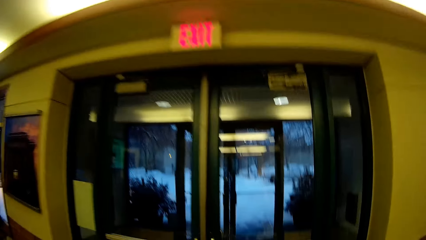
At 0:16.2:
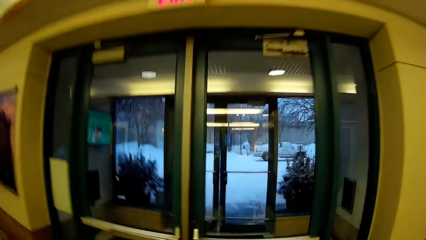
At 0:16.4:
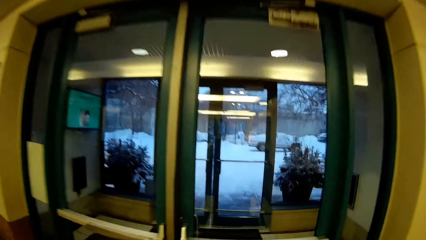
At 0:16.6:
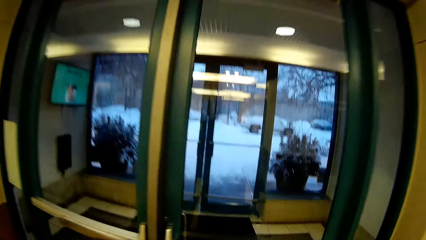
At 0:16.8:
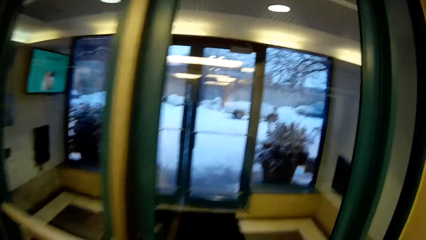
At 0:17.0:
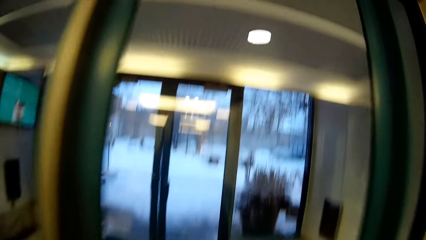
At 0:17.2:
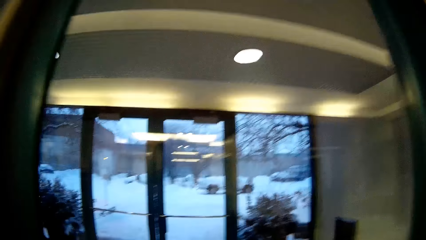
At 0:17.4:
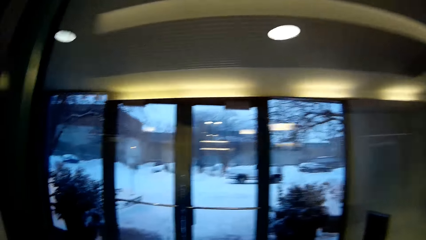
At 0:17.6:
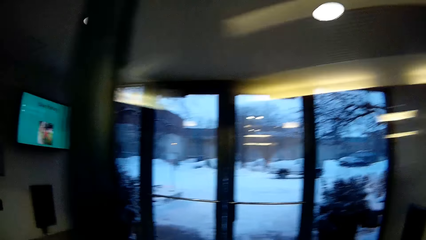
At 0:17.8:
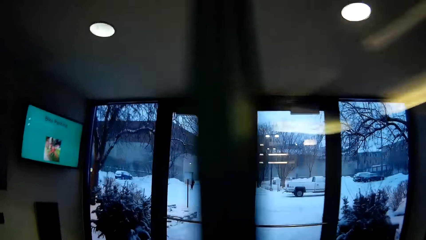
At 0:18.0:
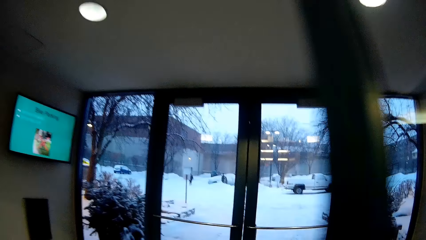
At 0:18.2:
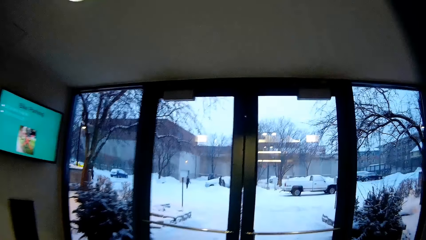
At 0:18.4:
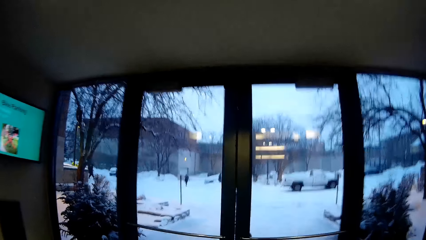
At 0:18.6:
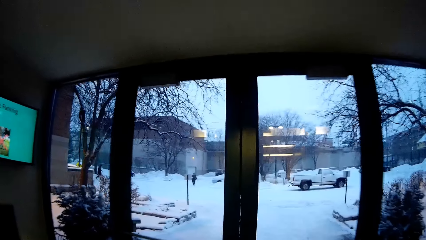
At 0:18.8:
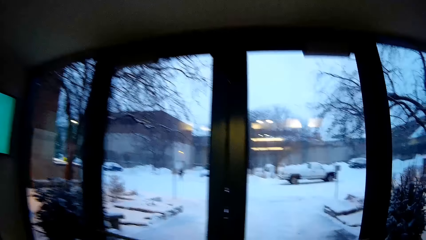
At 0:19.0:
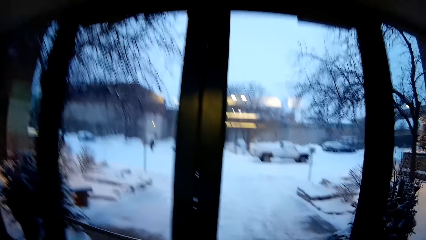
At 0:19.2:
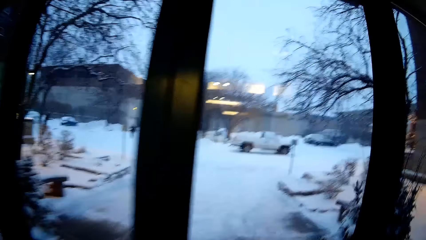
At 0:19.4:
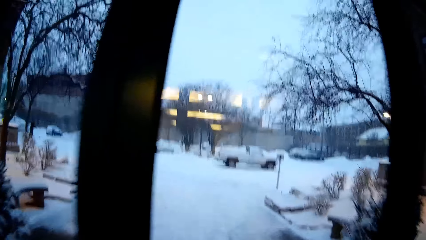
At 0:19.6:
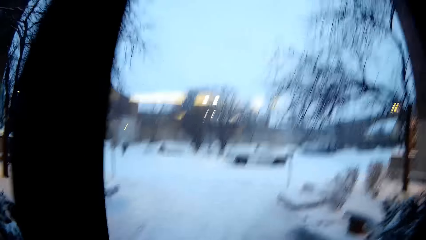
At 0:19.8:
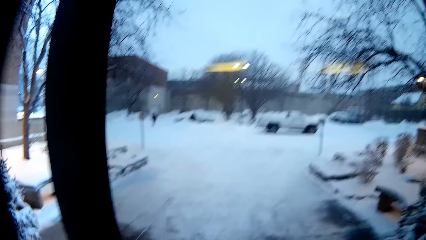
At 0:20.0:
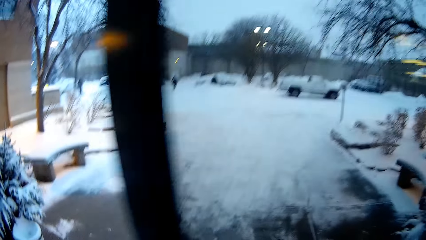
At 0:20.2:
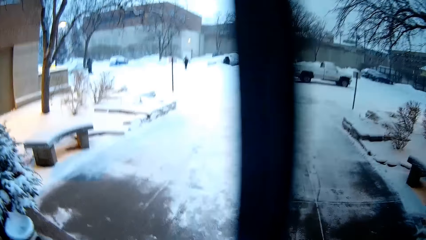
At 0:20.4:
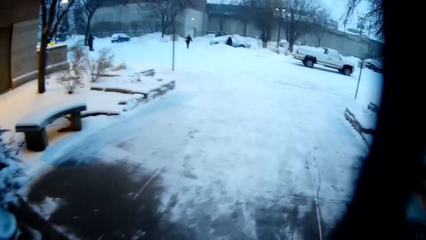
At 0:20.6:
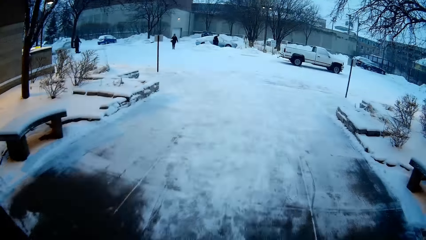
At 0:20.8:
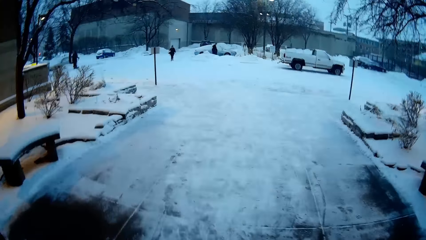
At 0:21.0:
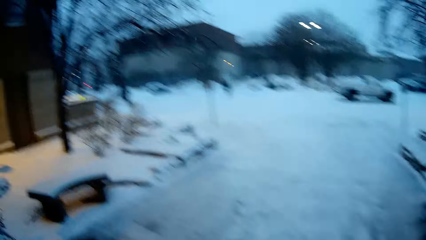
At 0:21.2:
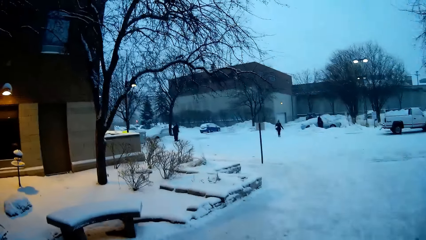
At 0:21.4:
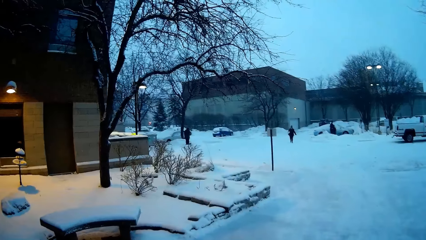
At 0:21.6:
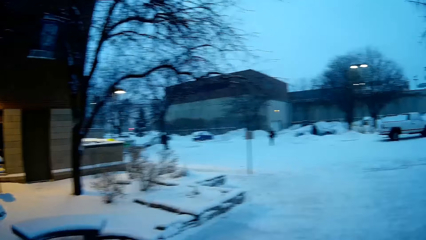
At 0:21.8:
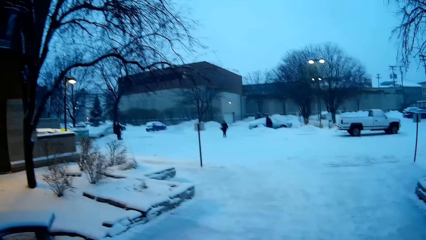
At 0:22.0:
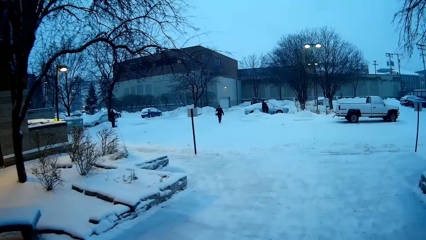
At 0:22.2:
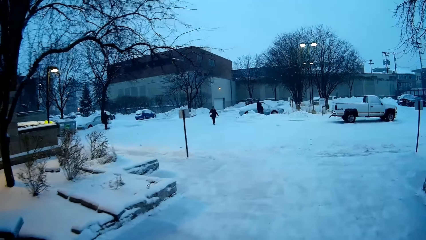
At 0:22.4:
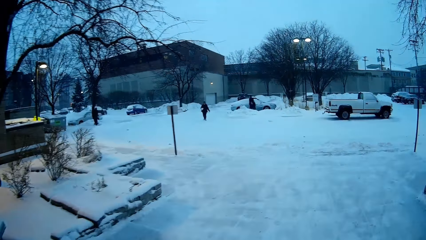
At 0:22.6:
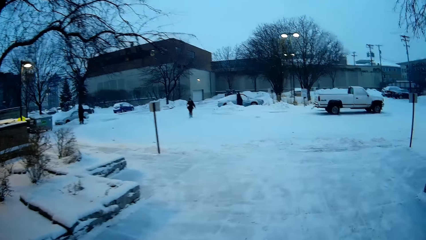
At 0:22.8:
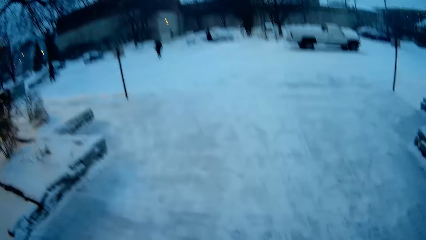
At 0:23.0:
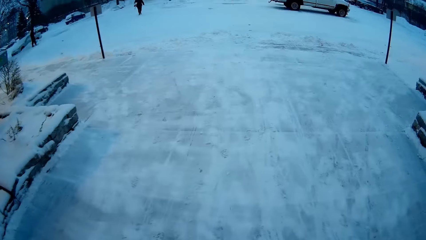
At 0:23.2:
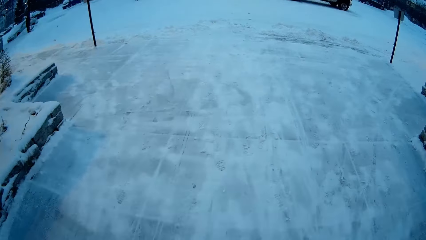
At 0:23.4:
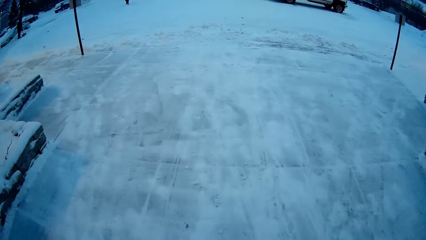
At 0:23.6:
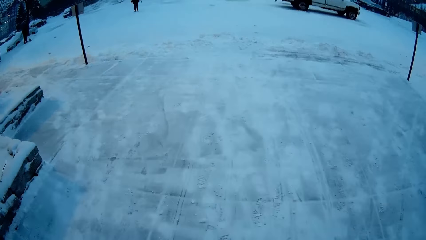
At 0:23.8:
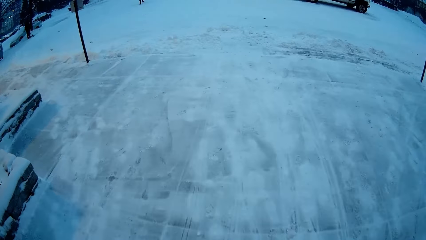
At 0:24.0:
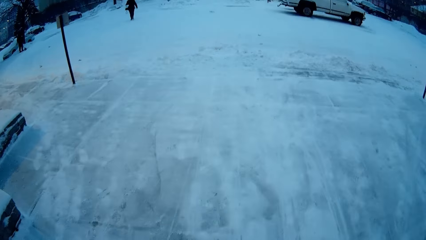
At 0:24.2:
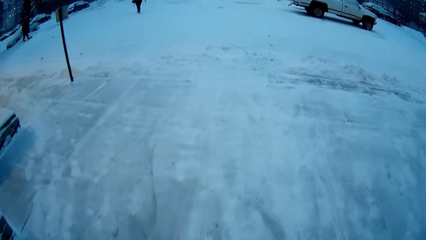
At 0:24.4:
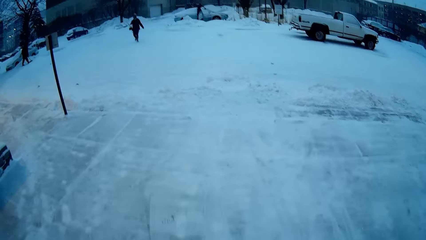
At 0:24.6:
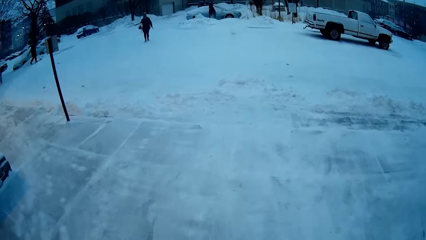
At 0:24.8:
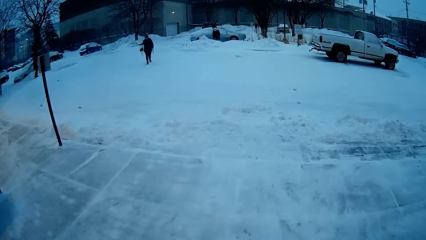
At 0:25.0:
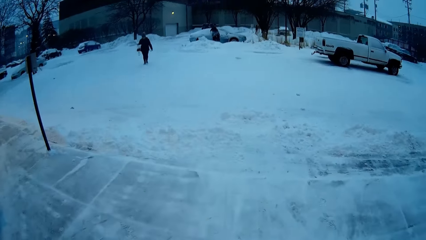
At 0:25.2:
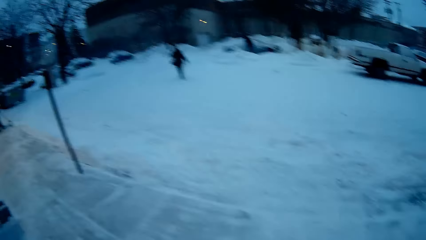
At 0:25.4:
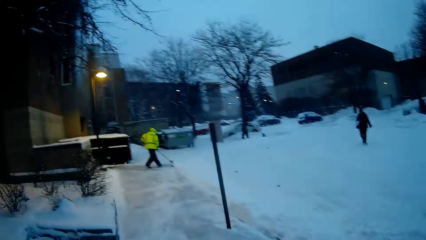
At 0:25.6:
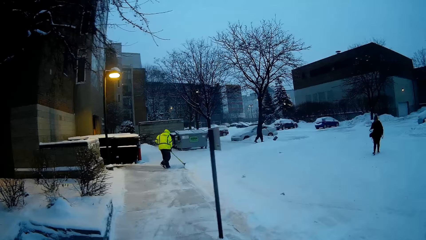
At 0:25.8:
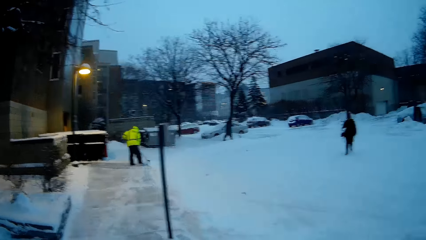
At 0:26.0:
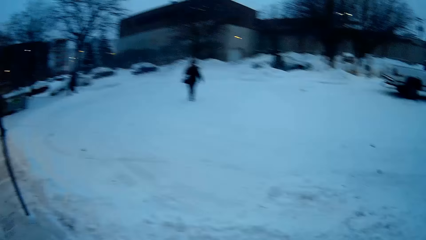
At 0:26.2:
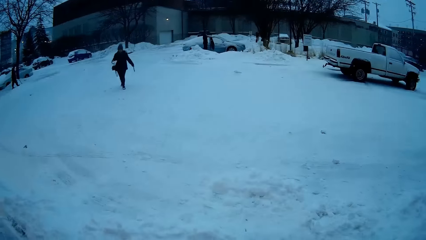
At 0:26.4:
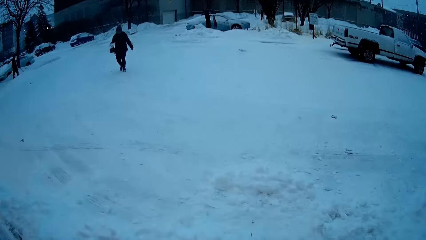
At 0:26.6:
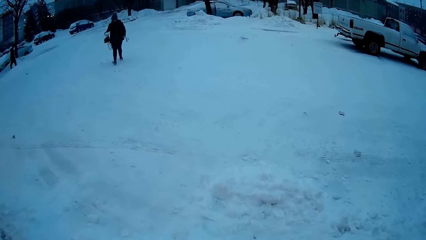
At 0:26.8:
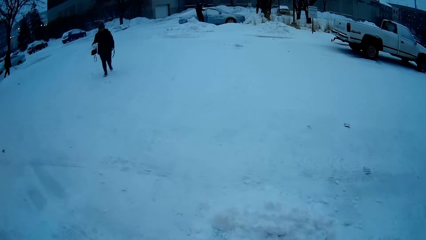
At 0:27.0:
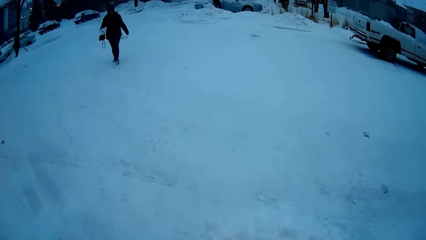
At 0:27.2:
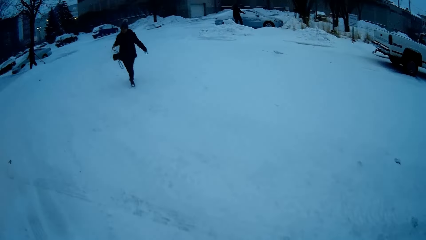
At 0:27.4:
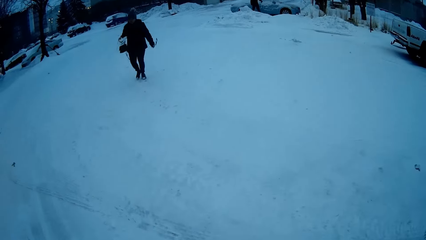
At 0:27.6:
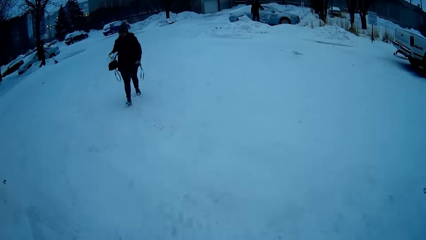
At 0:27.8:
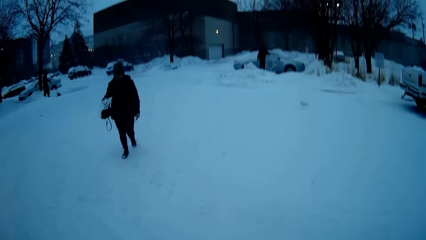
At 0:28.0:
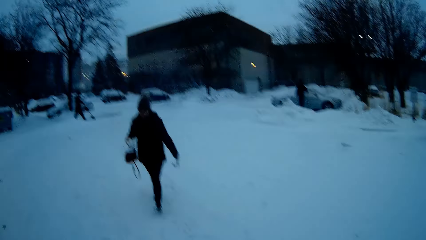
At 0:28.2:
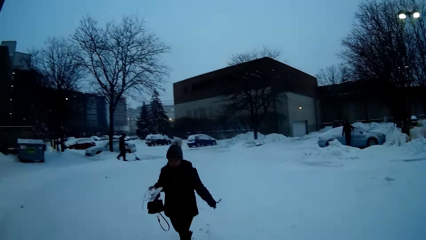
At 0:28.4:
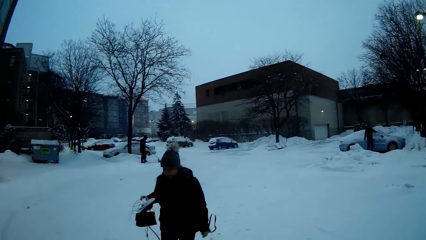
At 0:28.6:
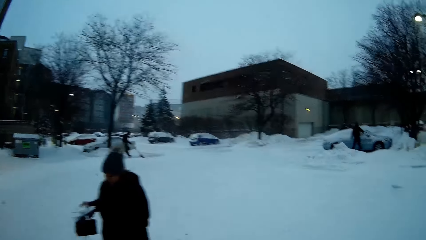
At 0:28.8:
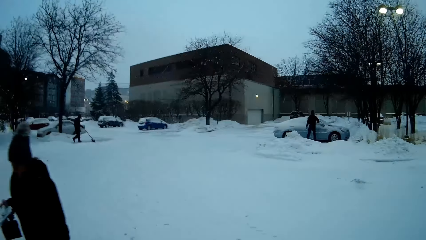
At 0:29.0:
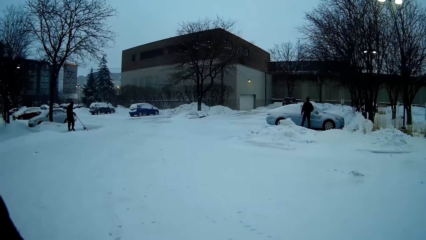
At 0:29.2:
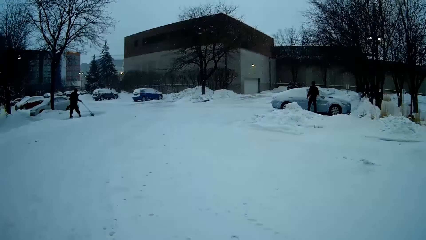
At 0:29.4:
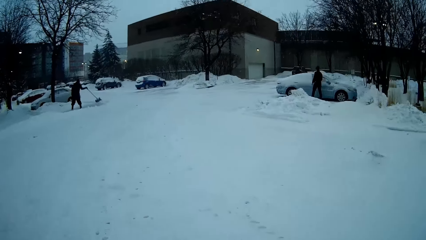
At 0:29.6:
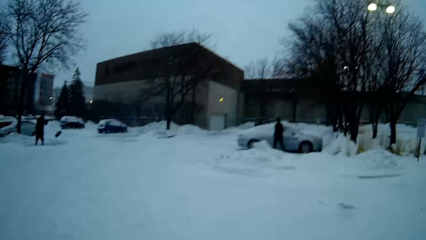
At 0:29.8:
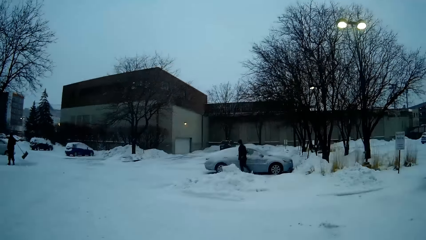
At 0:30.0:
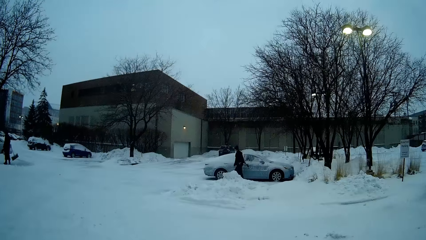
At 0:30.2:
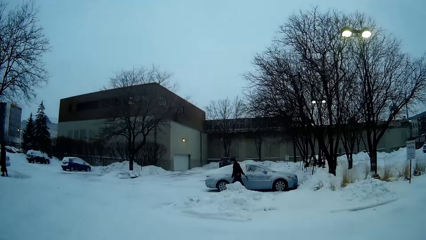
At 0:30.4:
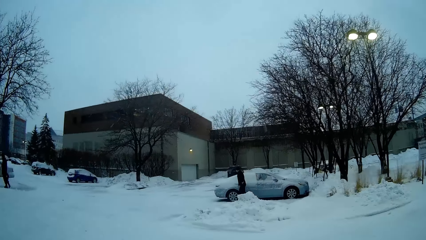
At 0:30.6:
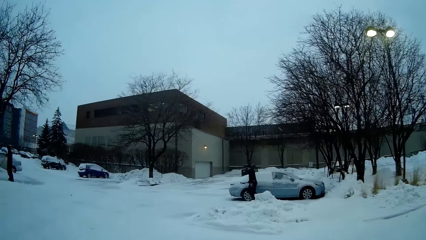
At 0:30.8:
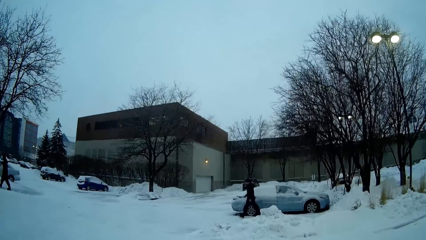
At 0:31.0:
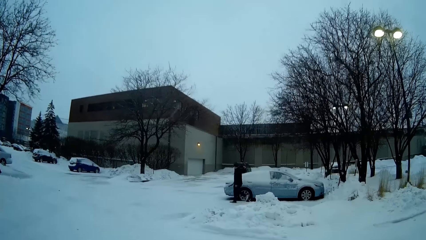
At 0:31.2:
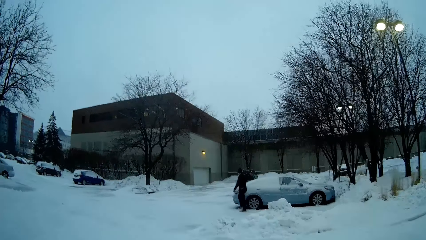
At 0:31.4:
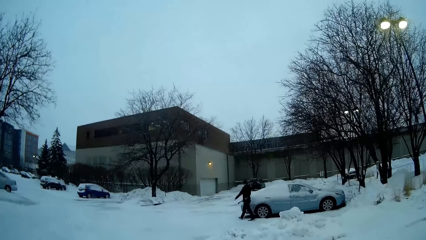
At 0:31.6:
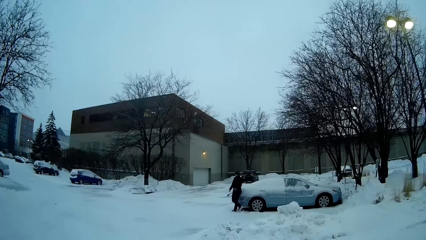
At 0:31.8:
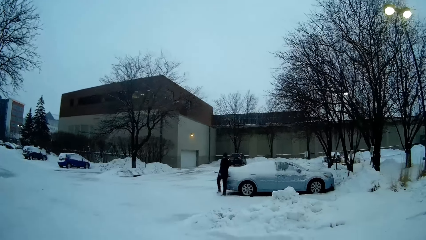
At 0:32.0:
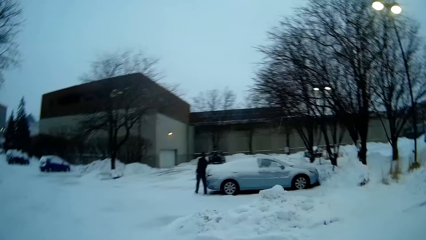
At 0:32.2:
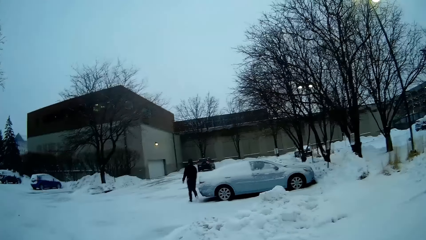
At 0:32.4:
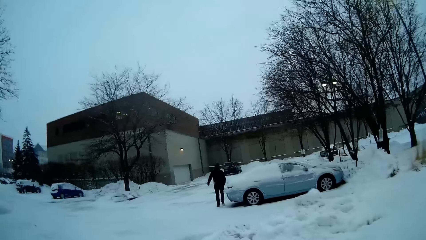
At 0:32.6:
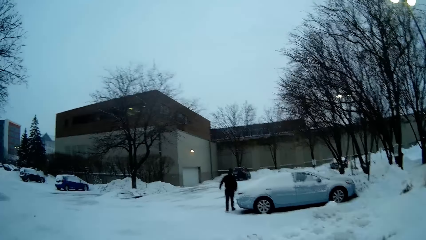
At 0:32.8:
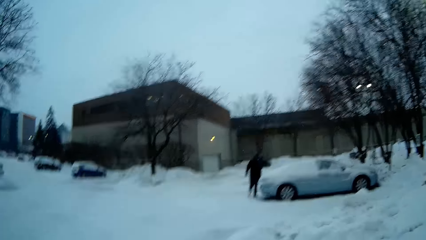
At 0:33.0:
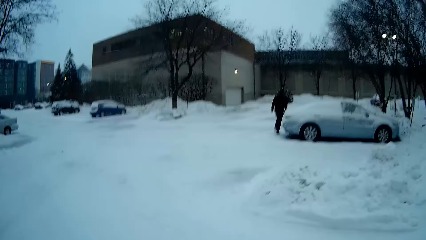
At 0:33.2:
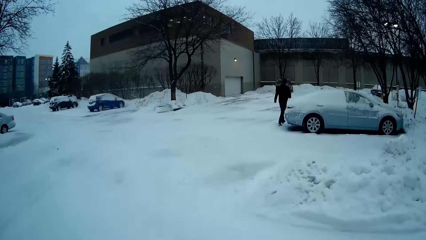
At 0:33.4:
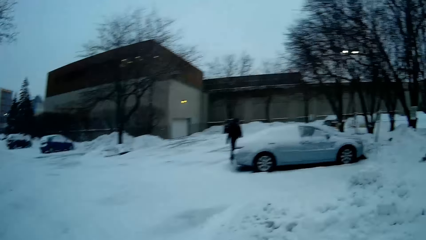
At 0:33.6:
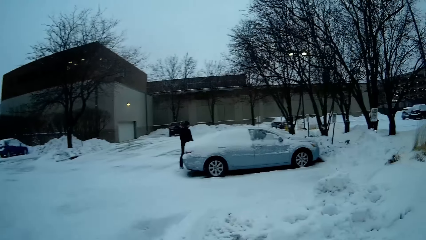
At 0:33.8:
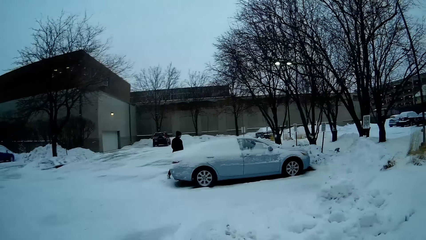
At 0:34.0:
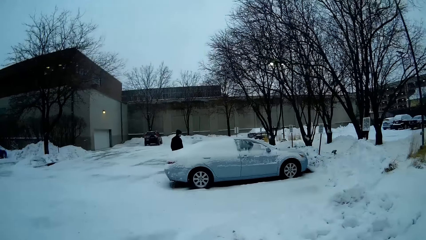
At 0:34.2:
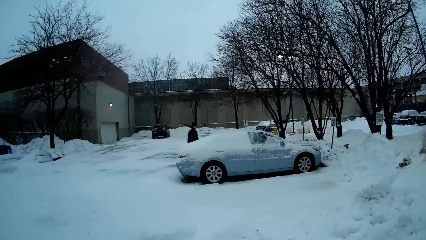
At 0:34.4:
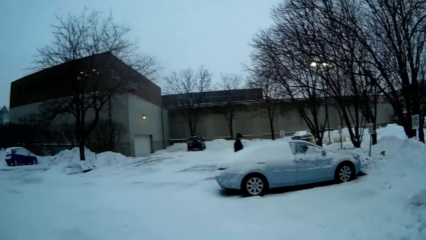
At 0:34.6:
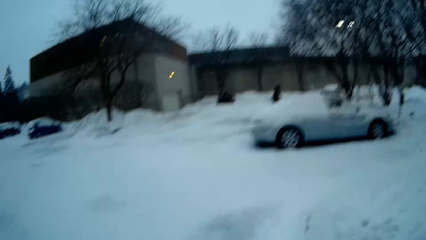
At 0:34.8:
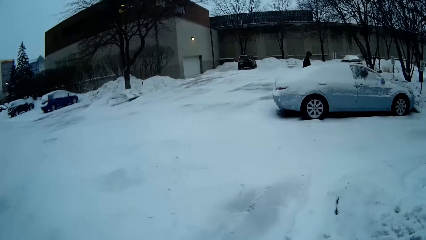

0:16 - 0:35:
The camera wearer opens the door. They walk on the floor. They open the door. They walk on the ground. They look around. They walk on the ground towards the parking lot. A person sweeps the icebergs at the parking lot. Another person sweeps the icebergs at the parking lot. Another person walks from the parking lot.
